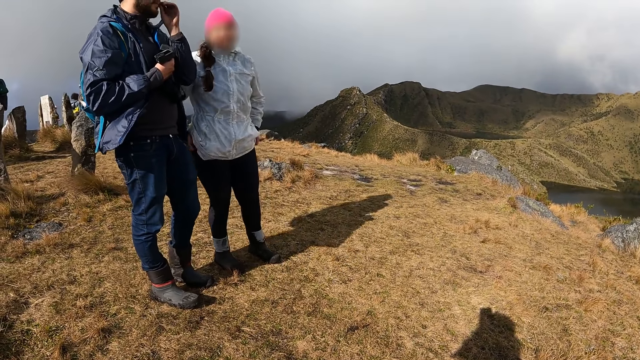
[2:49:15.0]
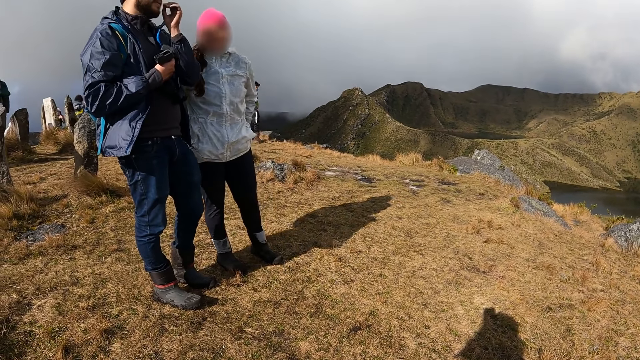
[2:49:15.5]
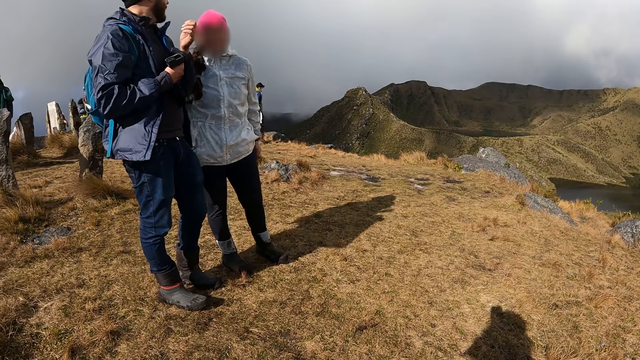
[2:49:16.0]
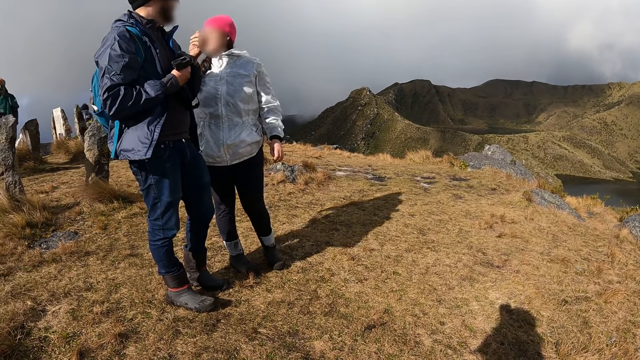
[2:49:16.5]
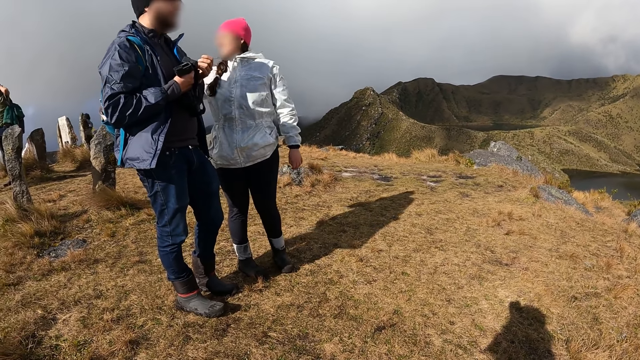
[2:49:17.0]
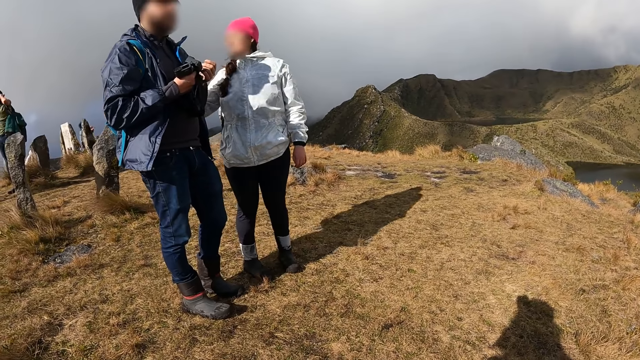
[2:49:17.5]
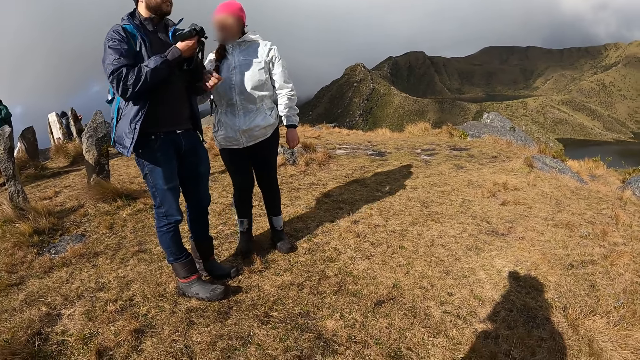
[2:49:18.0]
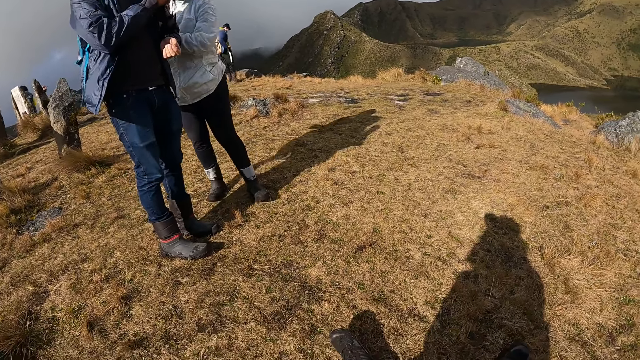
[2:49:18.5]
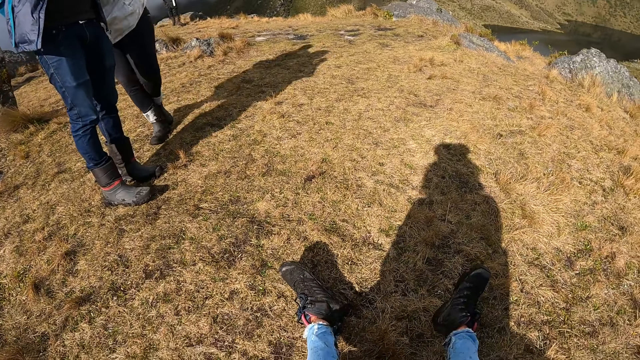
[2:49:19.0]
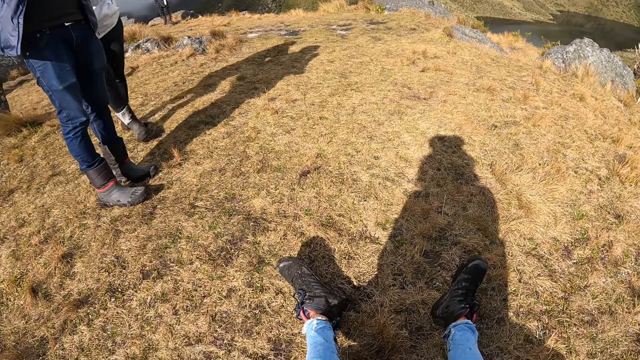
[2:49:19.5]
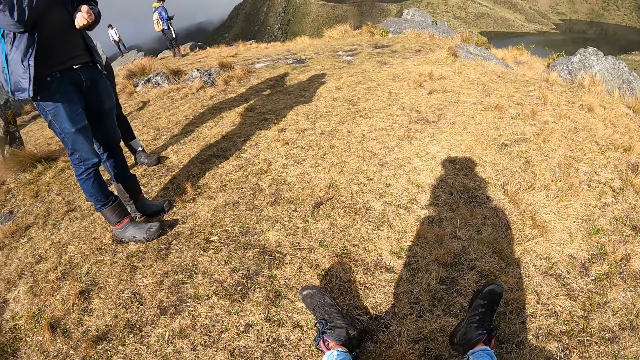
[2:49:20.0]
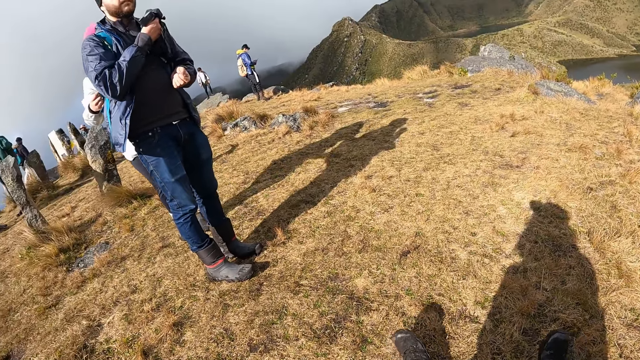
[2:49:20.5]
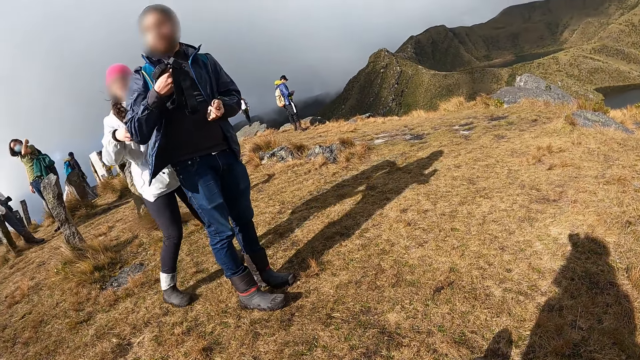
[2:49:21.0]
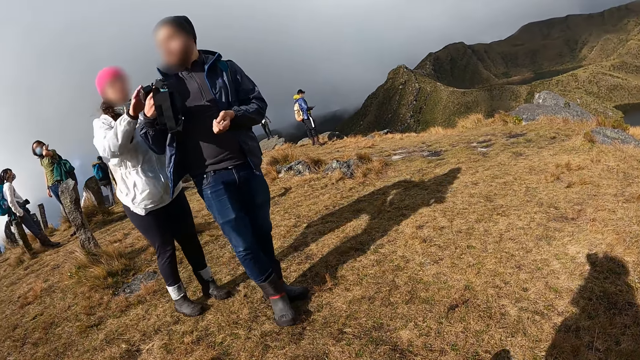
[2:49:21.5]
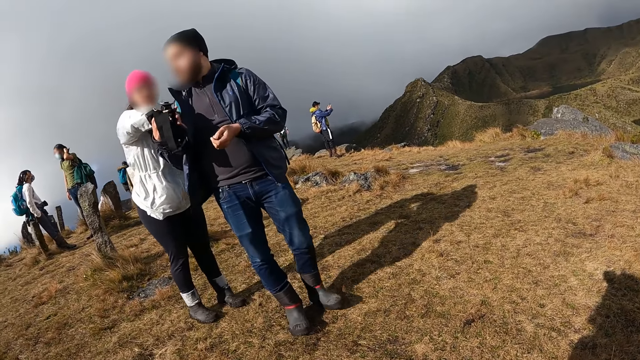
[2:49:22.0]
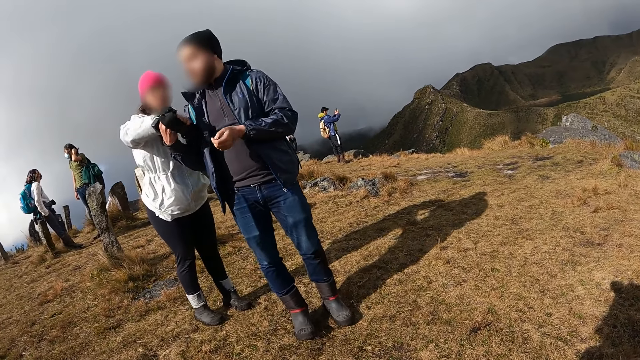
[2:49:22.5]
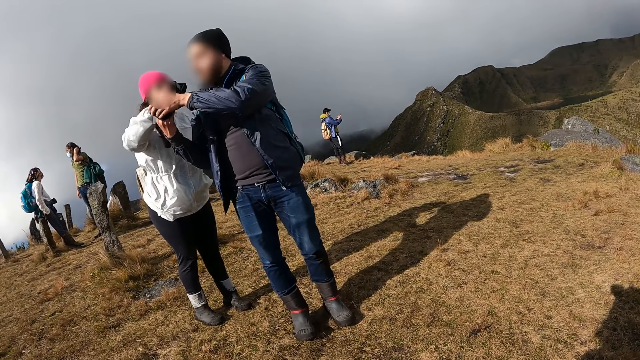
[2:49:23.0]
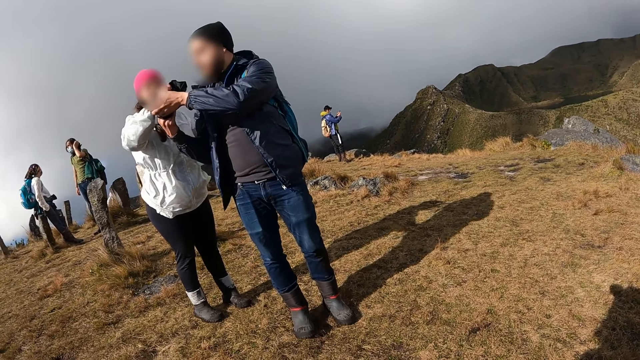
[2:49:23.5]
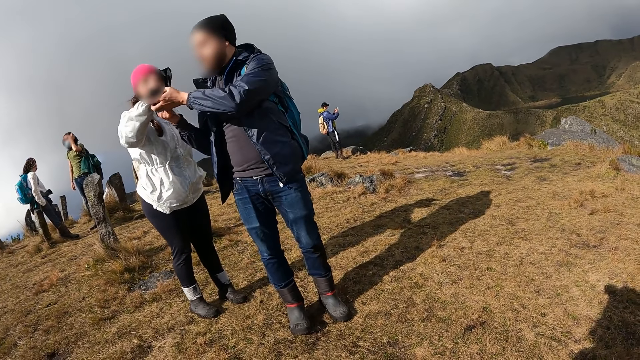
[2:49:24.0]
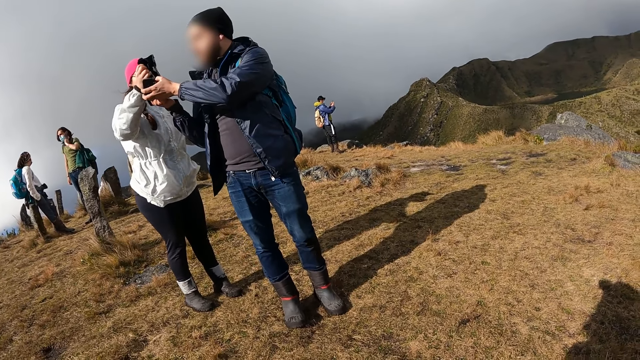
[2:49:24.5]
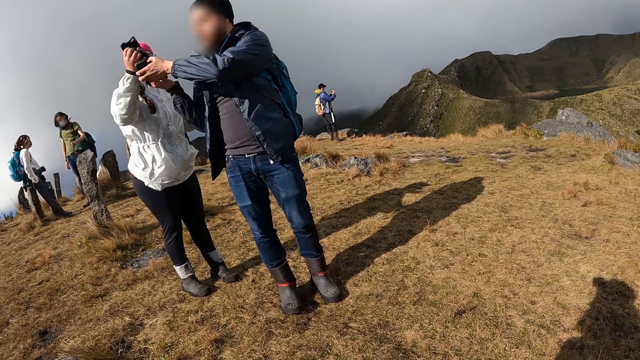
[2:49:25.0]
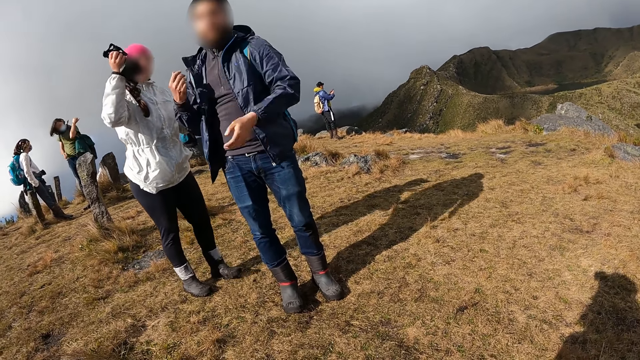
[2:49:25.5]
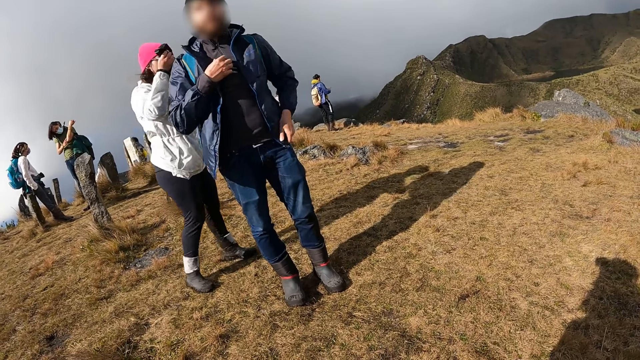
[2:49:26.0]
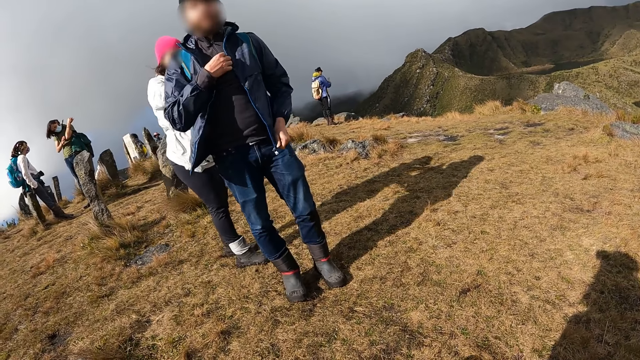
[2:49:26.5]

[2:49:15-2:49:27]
The woman collects a camera from the man with her right hand. The man gives the woman the camera with both hands.

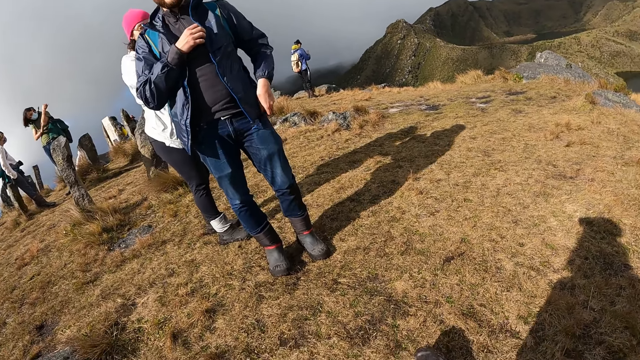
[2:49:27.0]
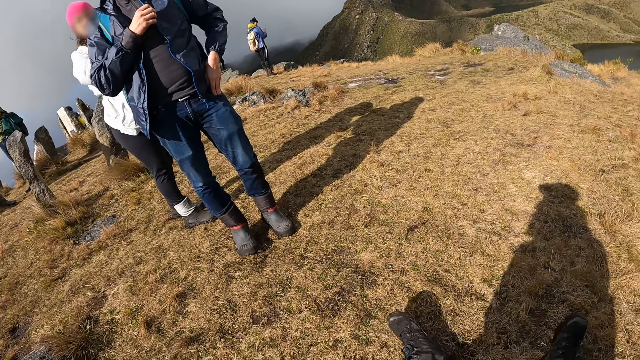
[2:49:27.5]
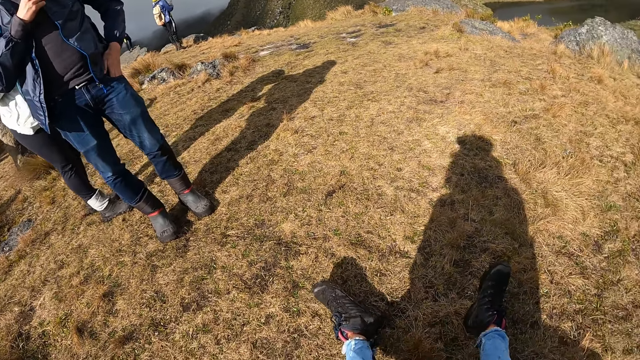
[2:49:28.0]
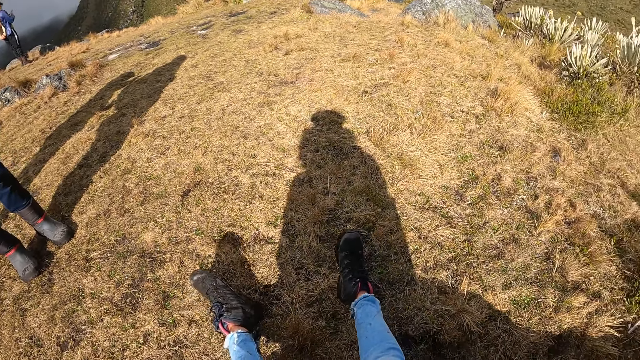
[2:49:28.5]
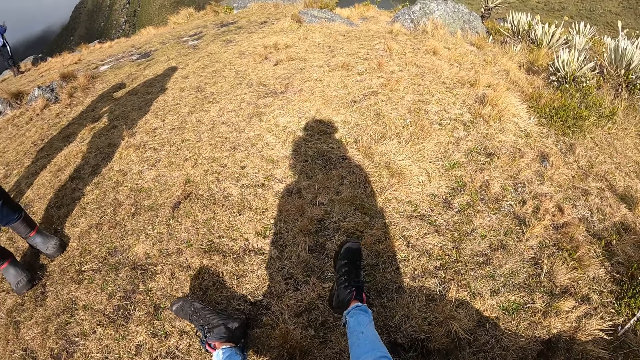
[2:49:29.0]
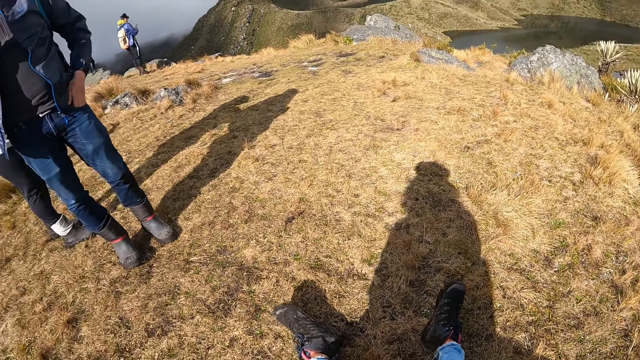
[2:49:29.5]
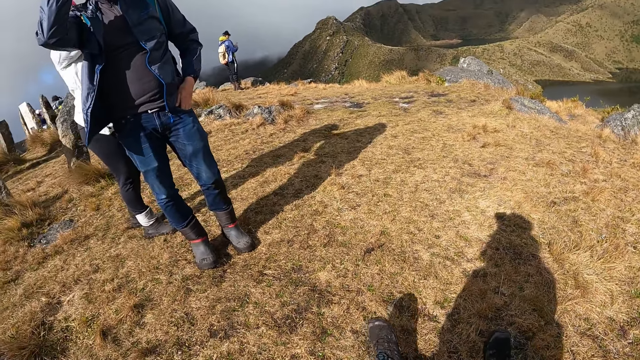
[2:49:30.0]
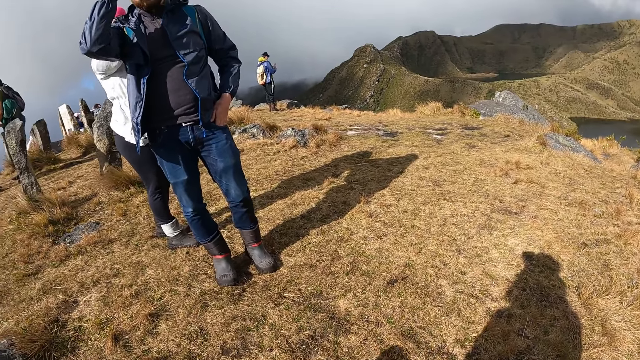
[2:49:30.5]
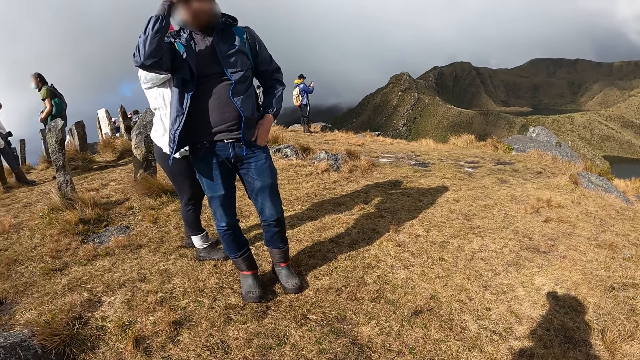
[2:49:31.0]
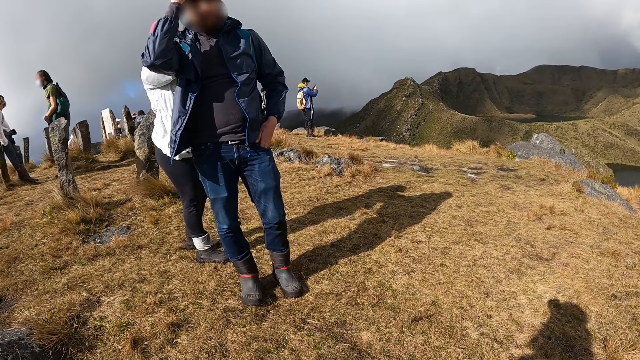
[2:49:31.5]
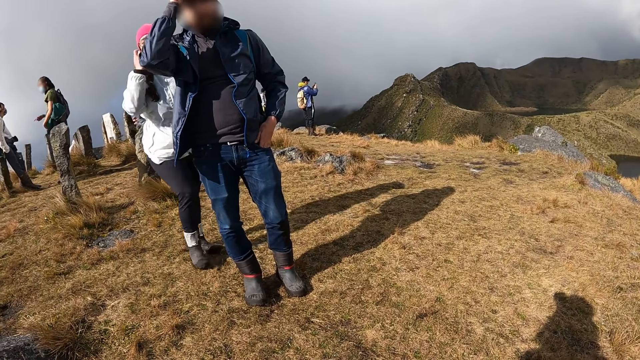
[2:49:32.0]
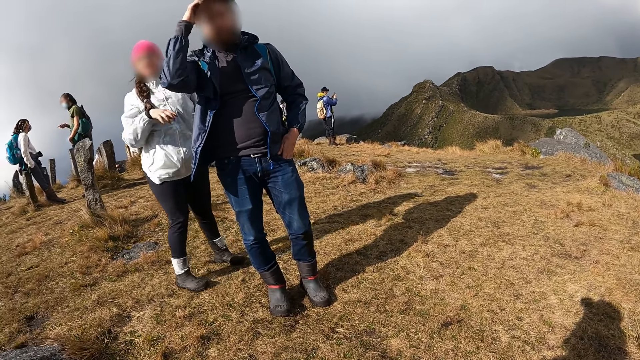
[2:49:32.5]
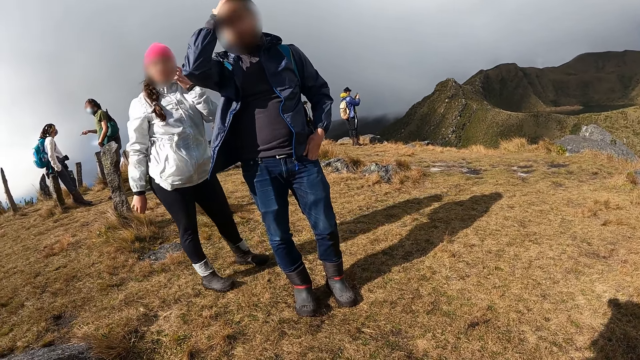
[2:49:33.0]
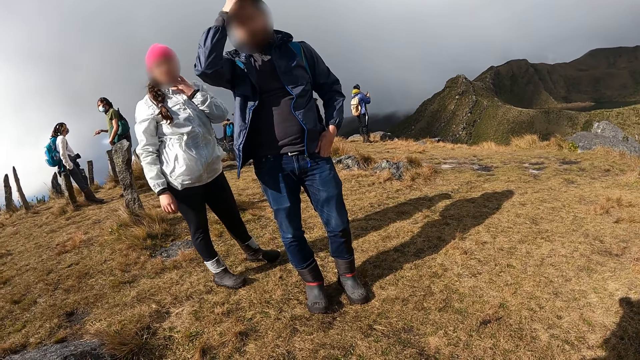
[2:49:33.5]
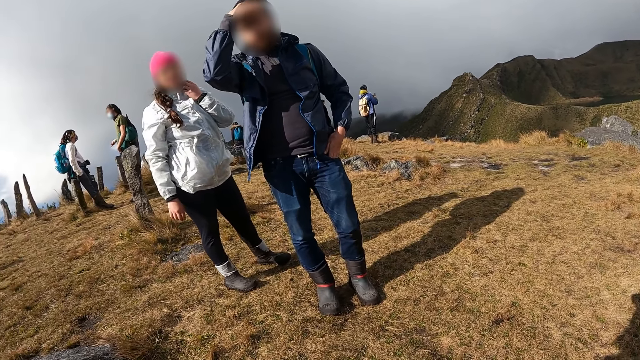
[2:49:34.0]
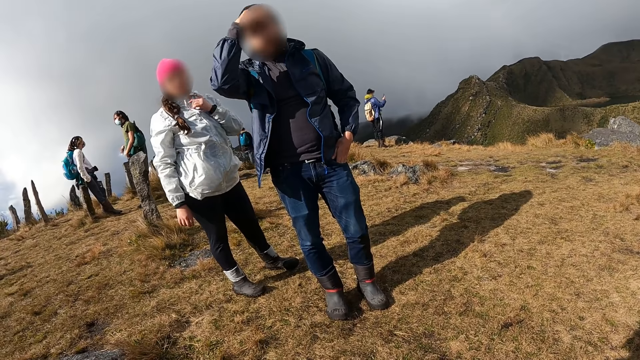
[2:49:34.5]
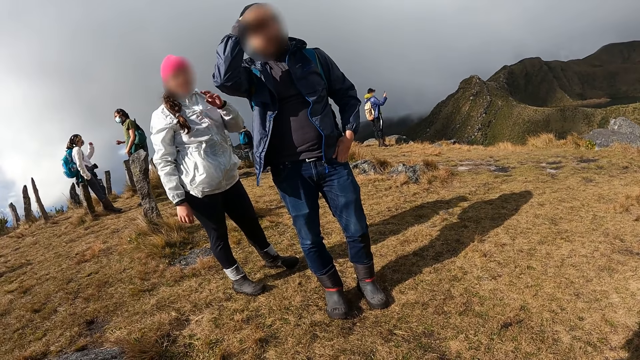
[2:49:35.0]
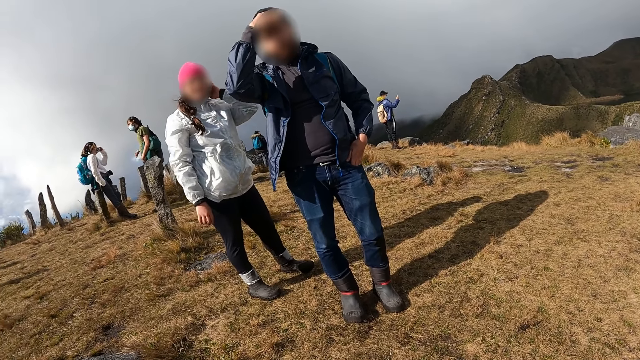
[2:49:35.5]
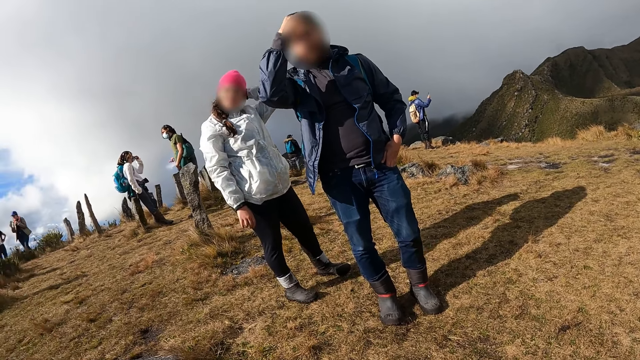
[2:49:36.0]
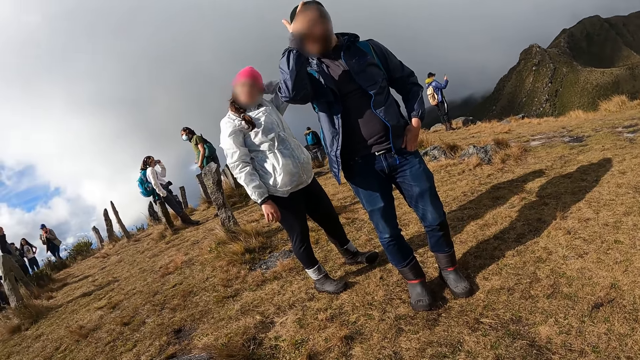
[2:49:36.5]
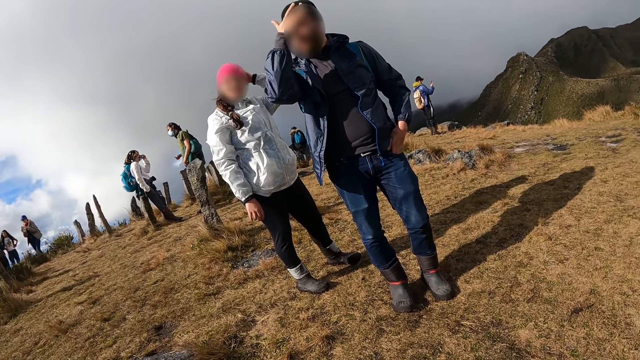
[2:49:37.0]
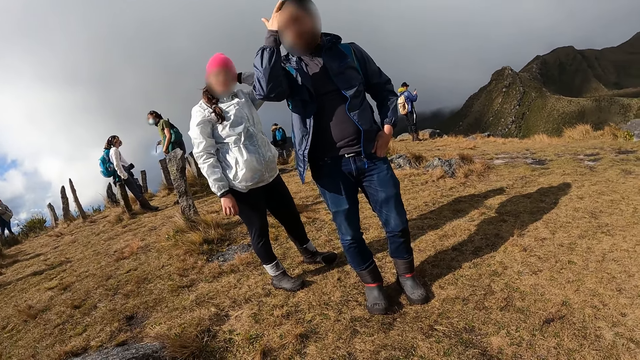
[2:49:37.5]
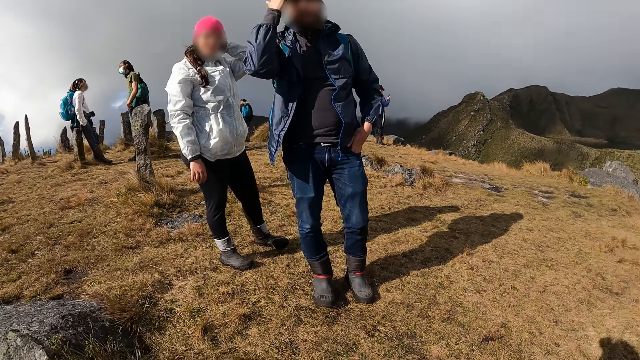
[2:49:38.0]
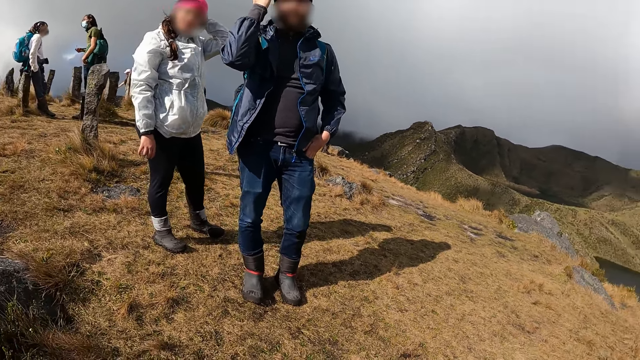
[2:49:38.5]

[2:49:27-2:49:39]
The man rubs his head with his right hand. The woman scratches her jaw with her left hand. The woman touches a head warmer on her head with her left hand.
